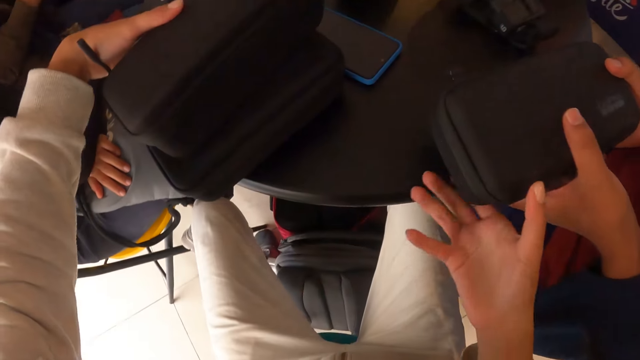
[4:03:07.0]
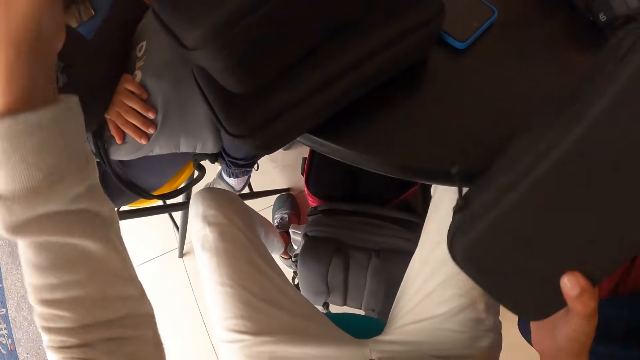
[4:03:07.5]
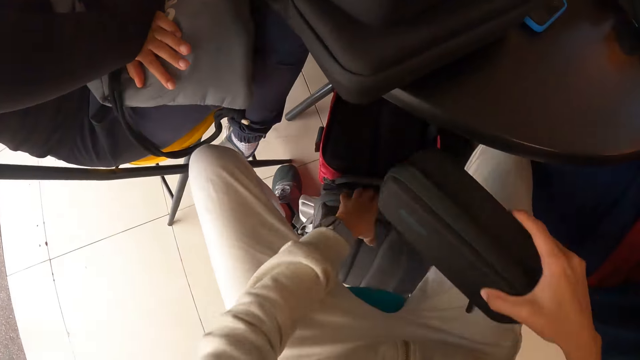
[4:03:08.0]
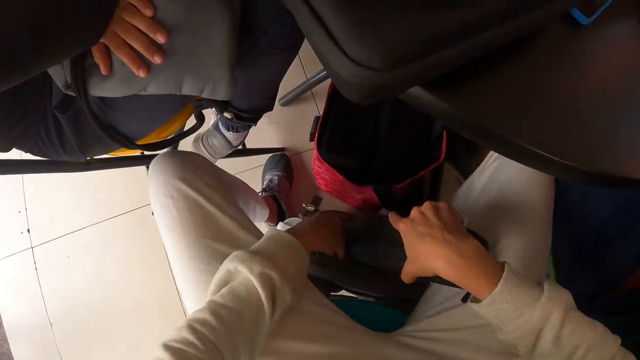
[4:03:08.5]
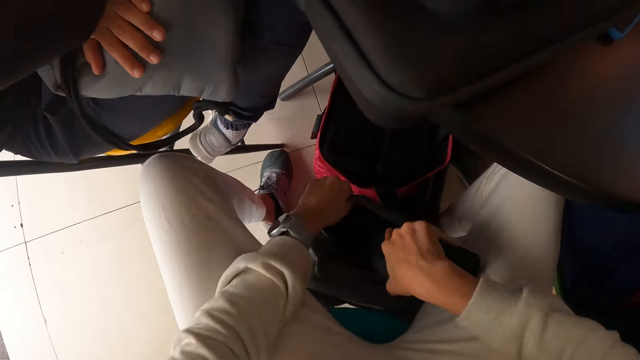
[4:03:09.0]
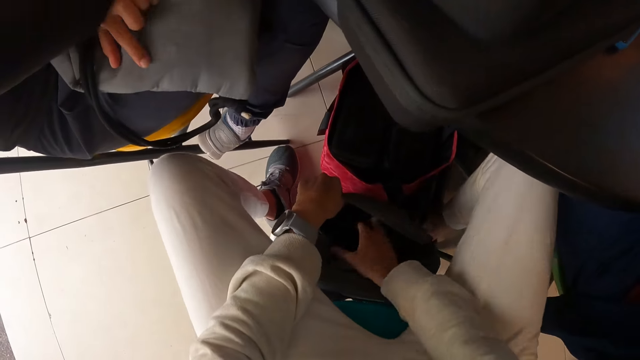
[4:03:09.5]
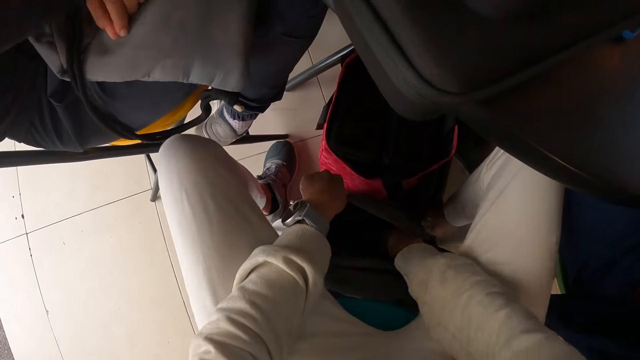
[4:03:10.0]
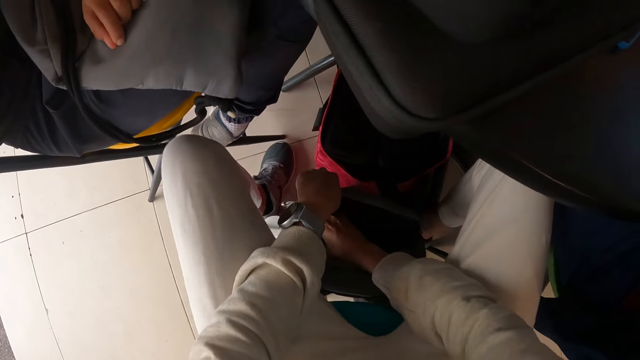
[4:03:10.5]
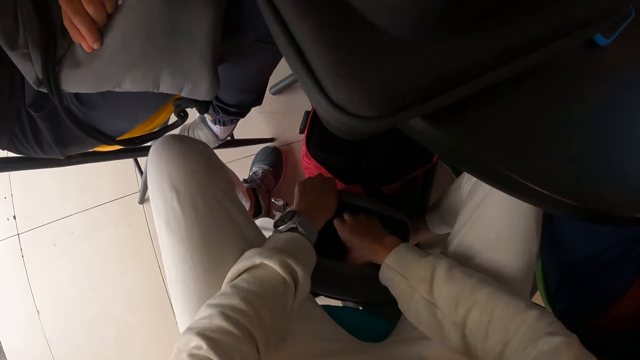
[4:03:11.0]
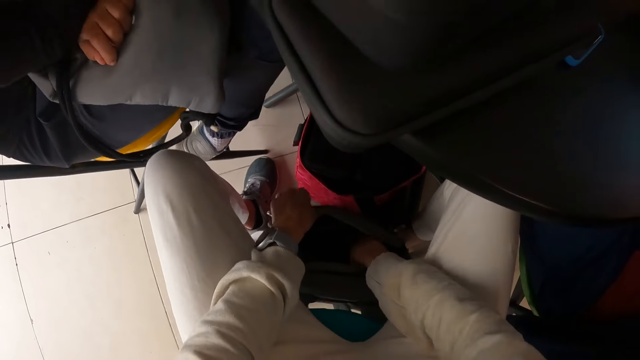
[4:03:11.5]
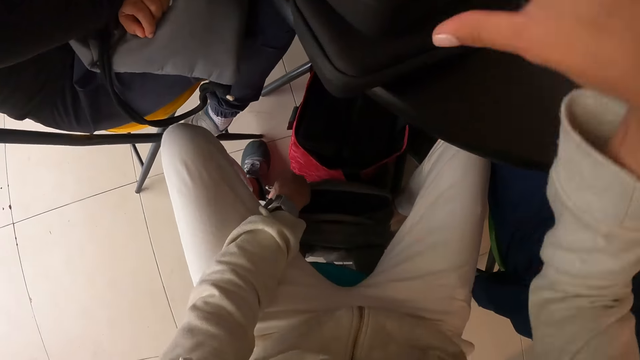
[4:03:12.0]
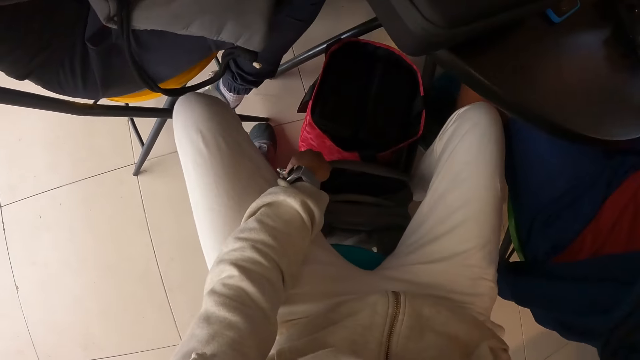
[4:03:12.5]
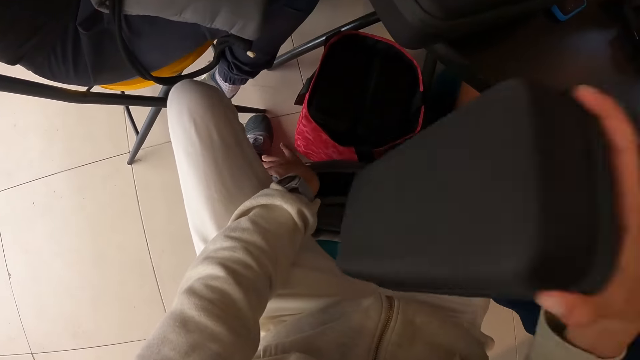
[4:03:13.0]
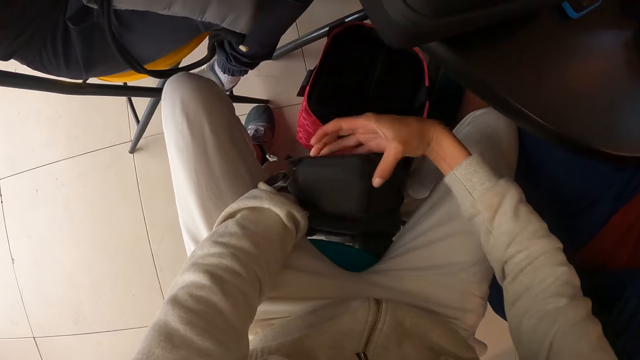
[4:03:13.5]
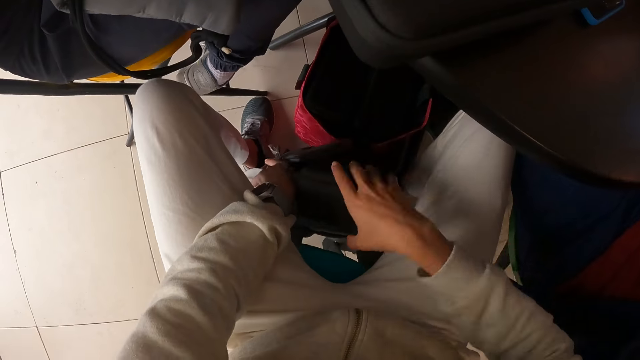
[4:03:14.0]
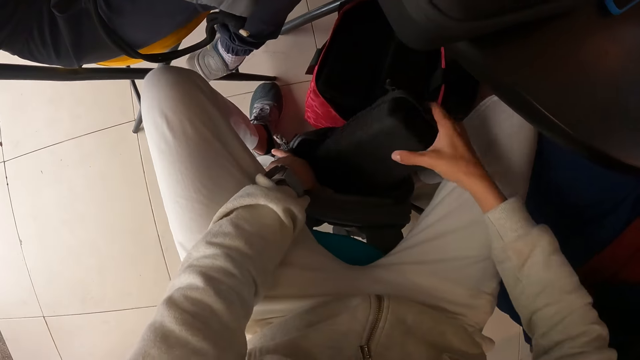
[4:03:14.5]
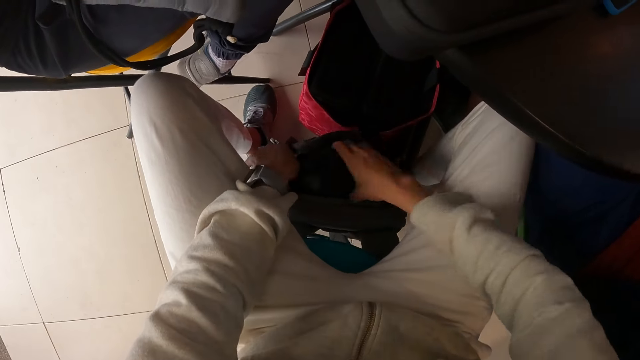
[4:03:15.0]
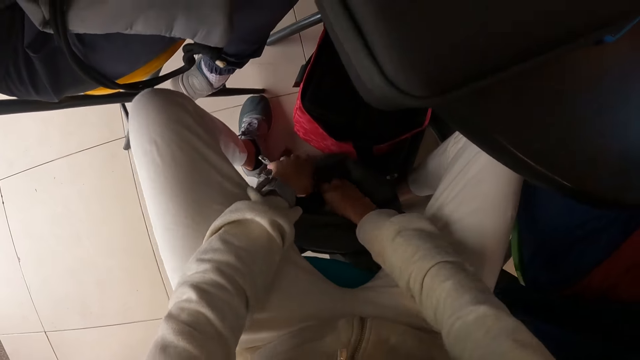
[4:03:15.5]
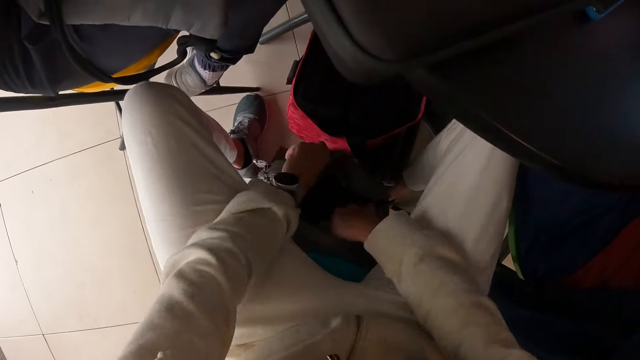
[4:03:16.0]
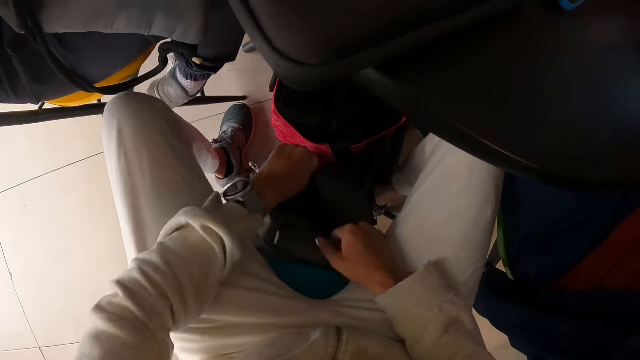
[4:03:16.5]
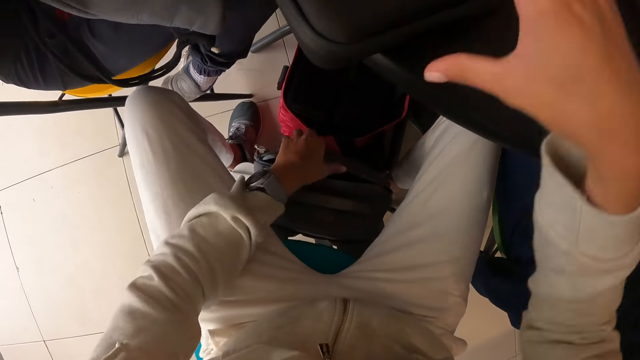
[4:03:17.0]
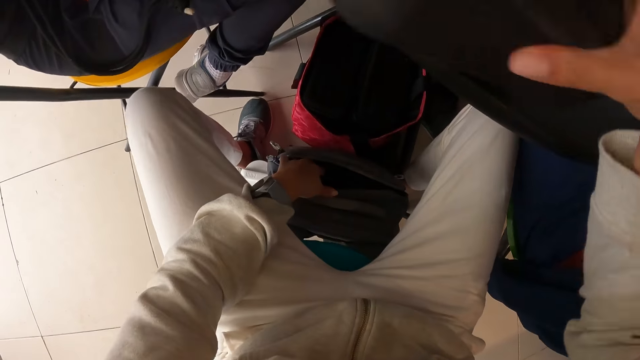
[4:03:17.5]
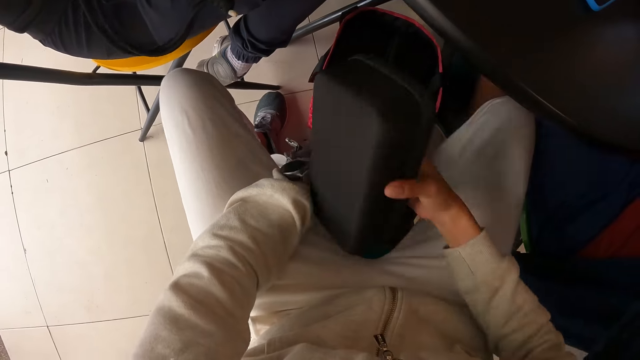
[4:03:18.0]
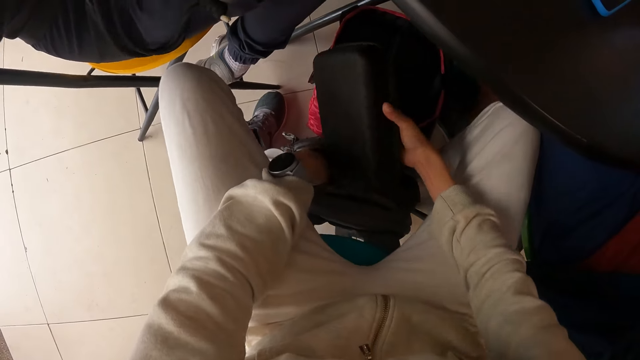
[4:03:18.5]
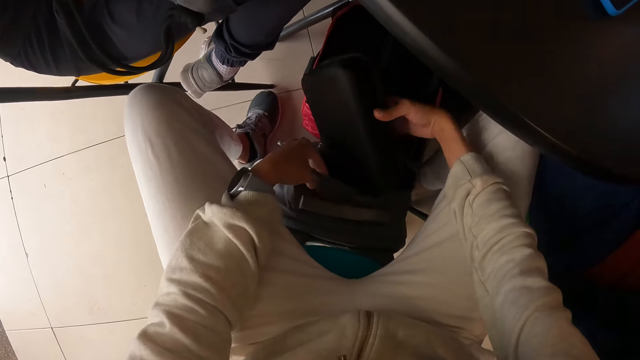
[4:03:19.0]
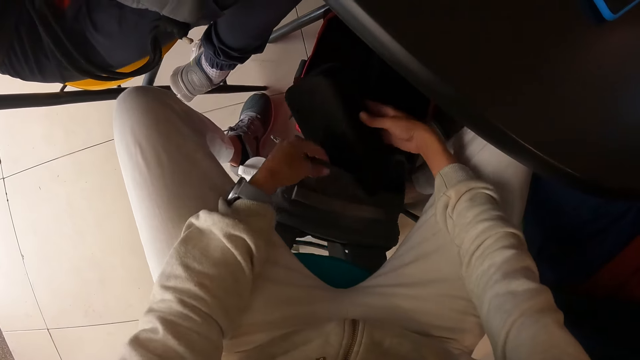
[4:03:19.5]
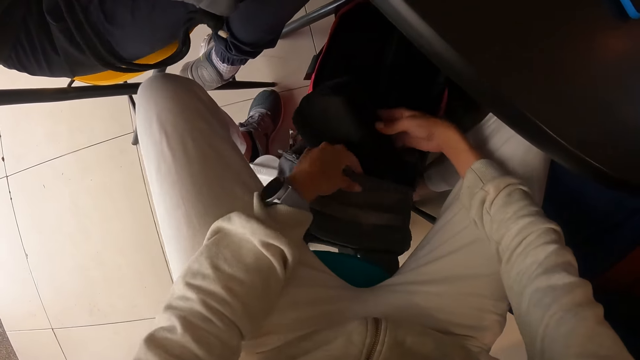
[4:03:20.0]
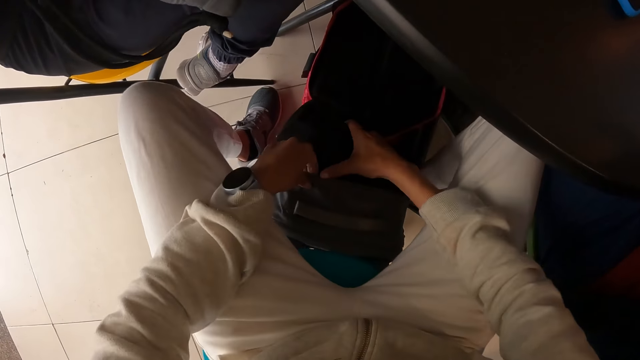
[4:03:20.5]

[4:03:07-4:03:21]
The camera wearer drops the pouch in her left hand on the table. The man gives the pouch in both hands to the camera wearer. The camera wearer picks up the bag. She puts the pouch in her right hand in the bag on the floor. She adjusts the bag on the floor in her left hand. She picks up the pouch on the table with her right hand. She puts the pouch in her right hand in the bag on the floor. She puts the box in her right hand in the bag on the floor. She lifts up the hand. She takes the box or bag on the table with her right hand. She puts the bag in the paper bag.

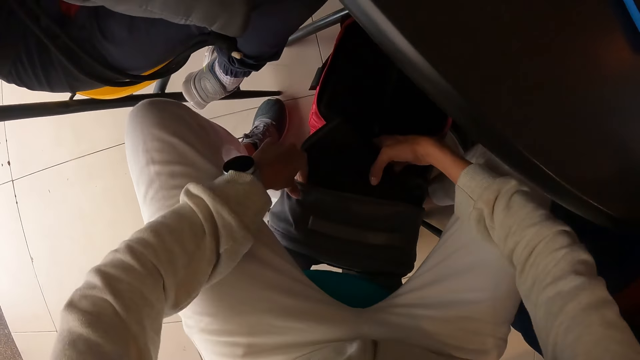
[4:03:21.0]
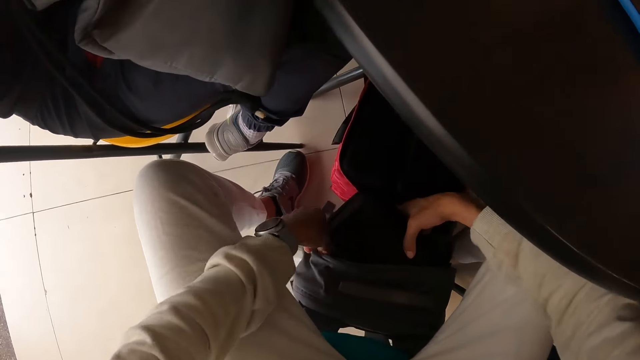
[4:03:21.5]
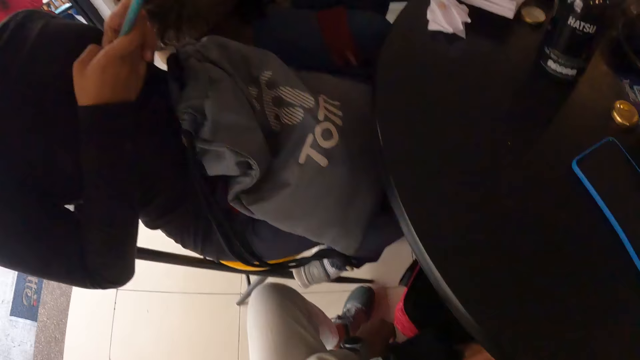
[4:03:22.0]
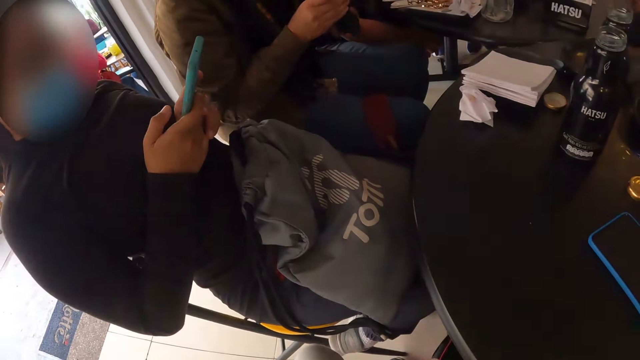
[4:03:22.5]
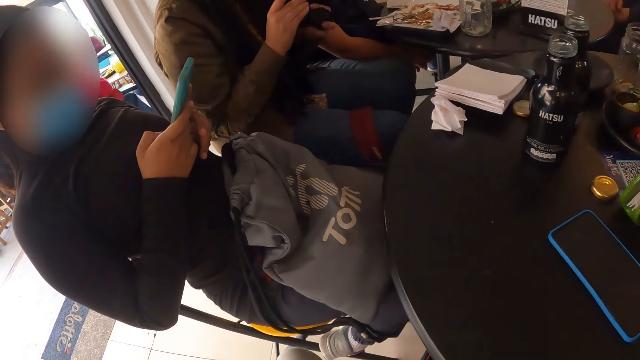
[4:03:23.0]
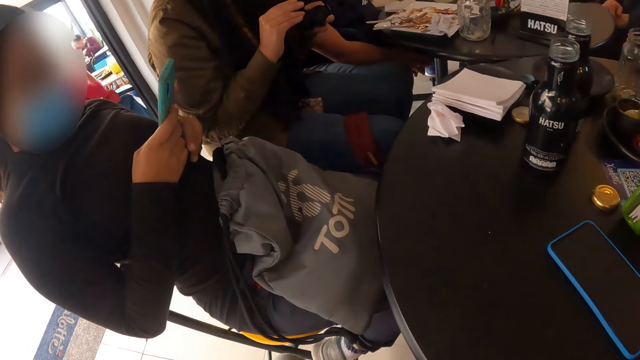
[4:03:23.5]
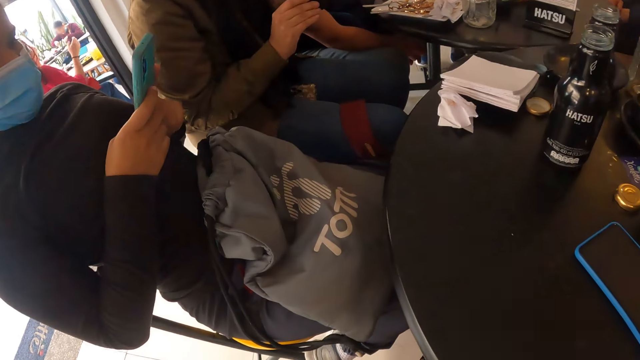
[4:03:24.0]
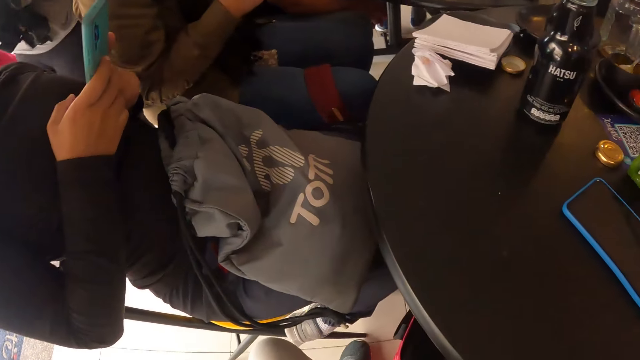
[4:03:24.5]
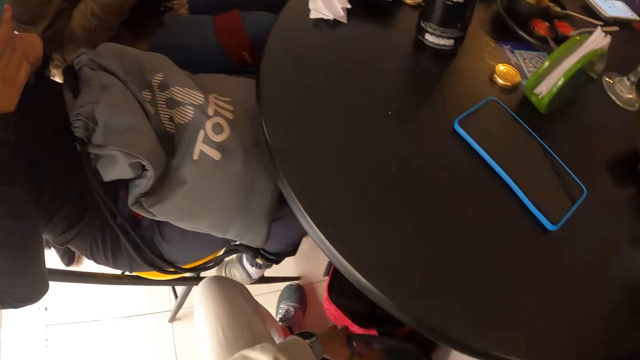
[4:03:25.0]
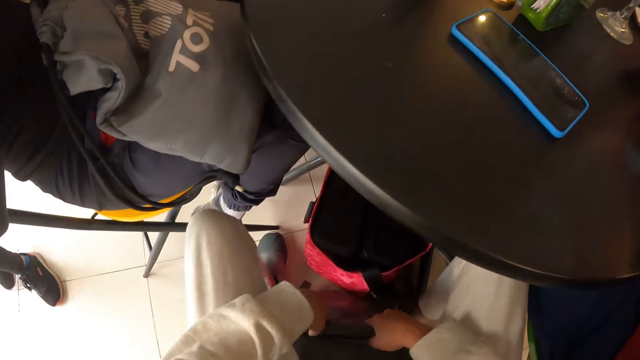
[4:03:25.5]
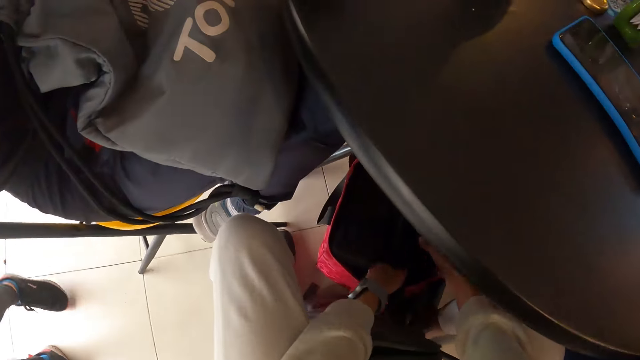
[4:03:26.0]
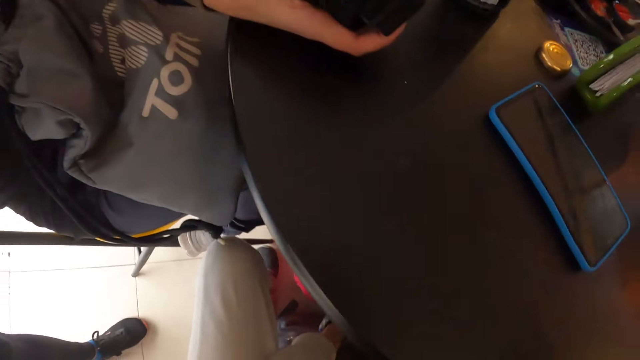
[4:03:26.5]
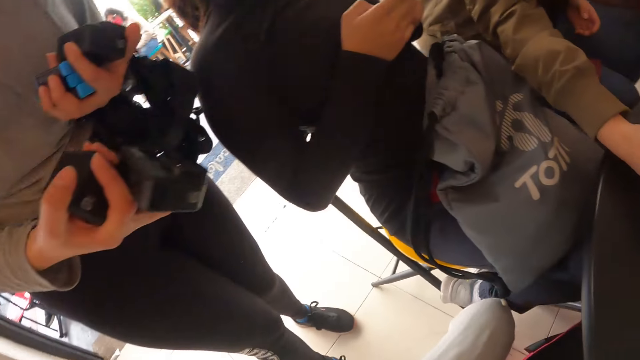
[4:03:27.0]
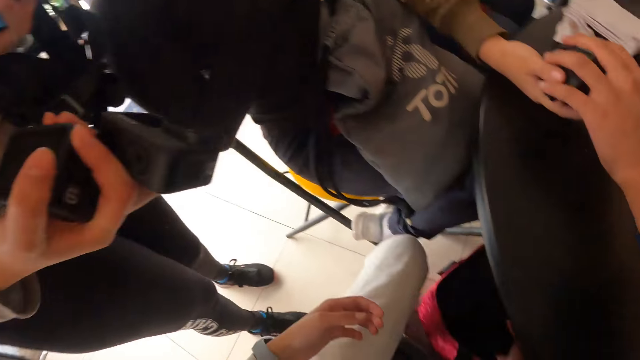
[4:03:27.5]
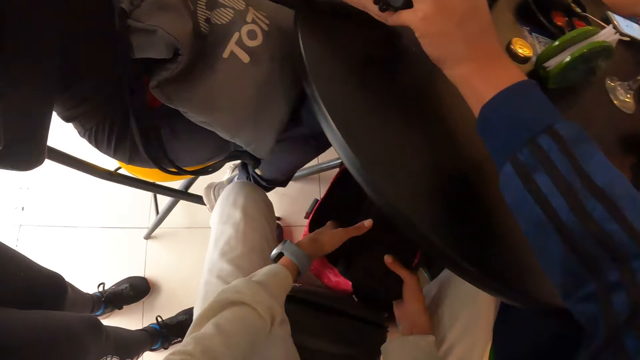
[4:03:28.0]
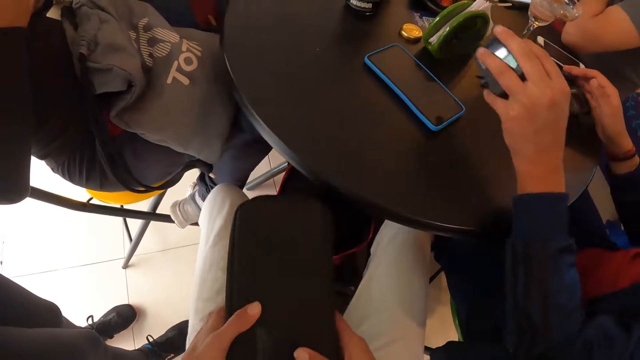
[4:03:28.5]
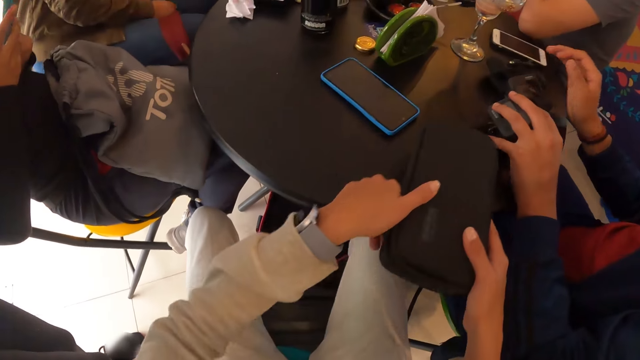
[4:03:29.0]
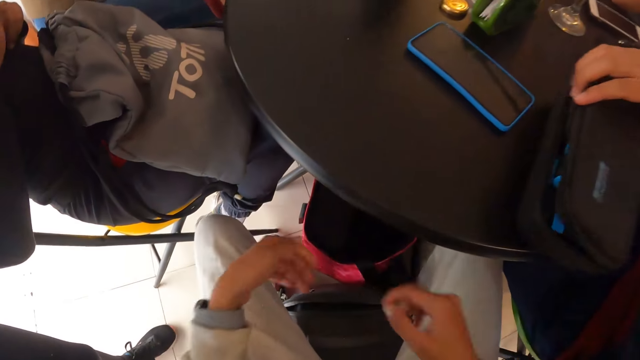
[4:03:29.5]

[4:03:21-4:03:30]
A man operates a phone in his left hand with his right hand. The camera wearer puts the box in her right hand in a bag on the floor. She moves around. Another man adjusts a camera with both hands. Another man operates a phone on the table with his left hand. A woman holds a camera and an adaptor in her right hand. The camera wearer takes the box from the bag on the floor with her right hand. She holds the box in her right hand with both hands. Another woman takes the camera from the left hand of the first man with her right hand. The camera wearer drops the box in both hands on the table. The other woman opens the box on the table with her right hand.
